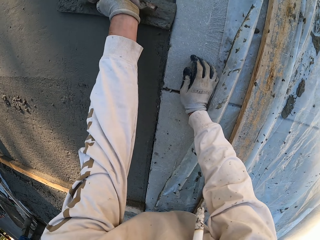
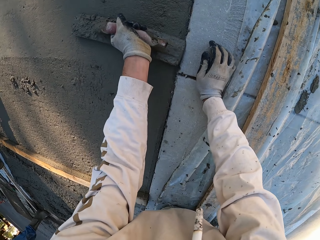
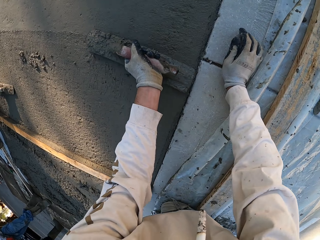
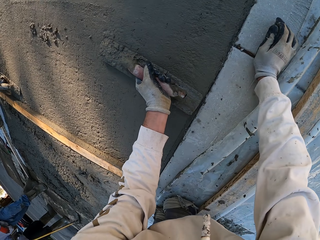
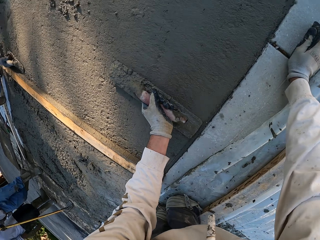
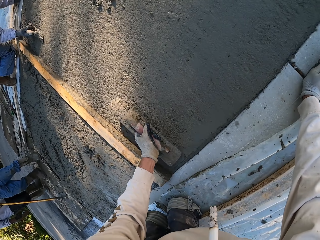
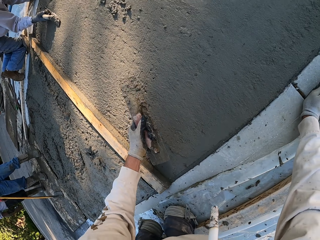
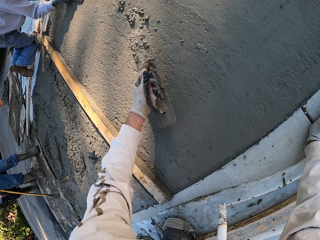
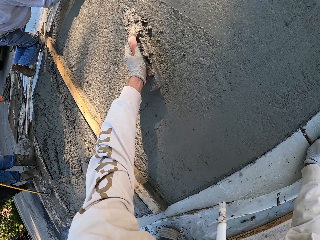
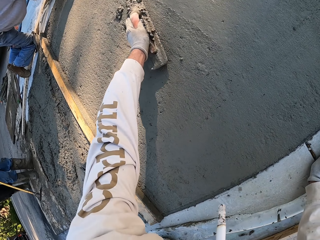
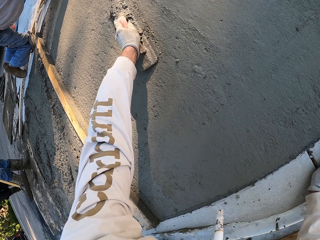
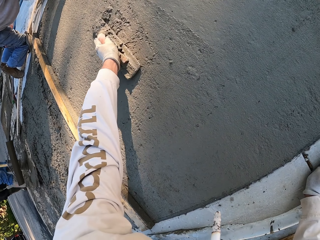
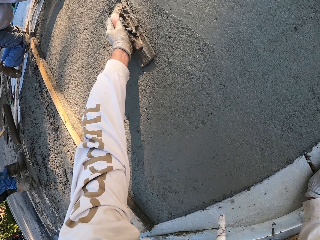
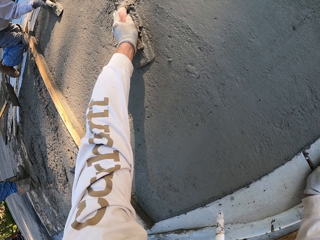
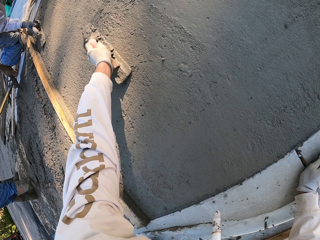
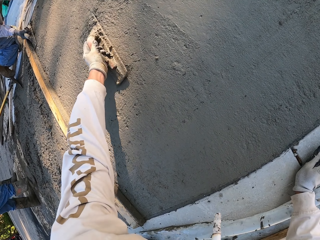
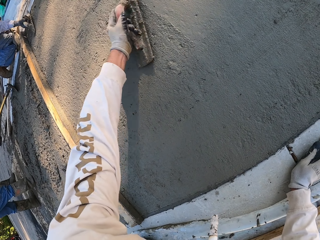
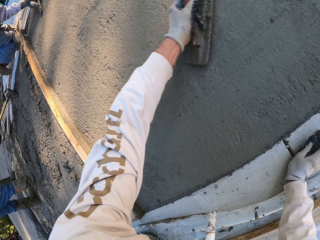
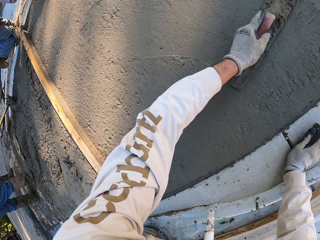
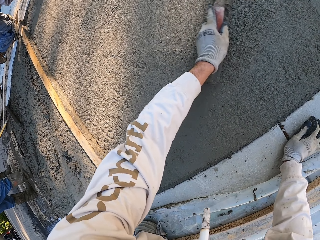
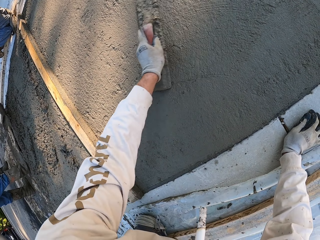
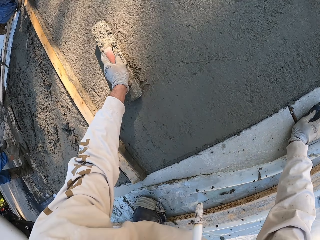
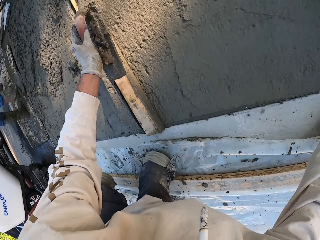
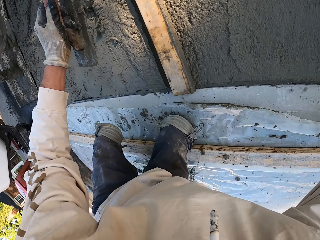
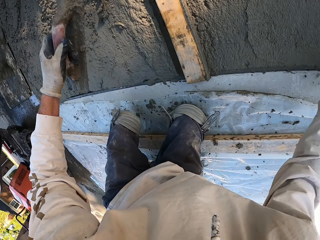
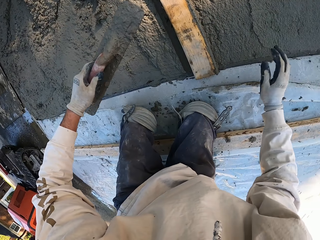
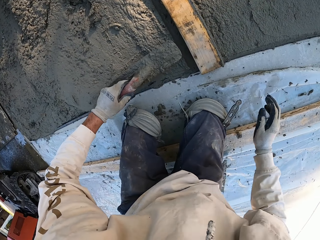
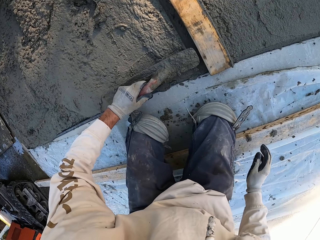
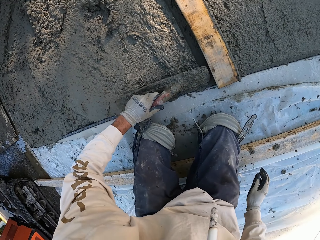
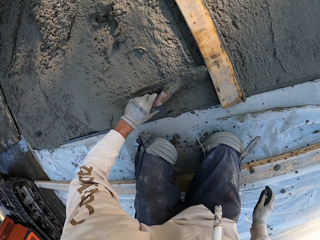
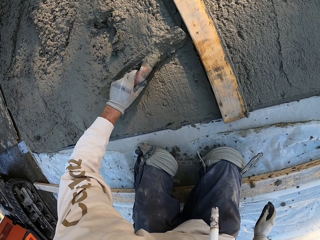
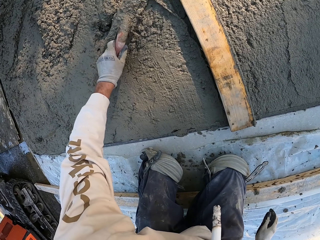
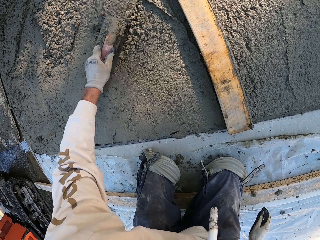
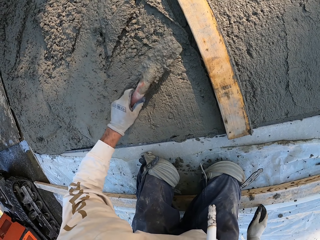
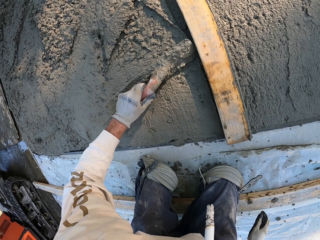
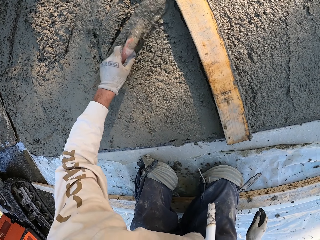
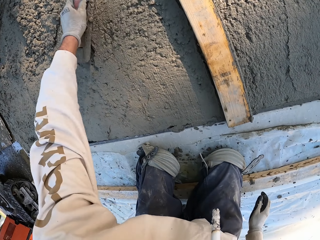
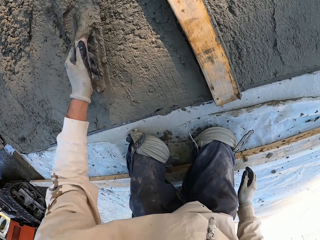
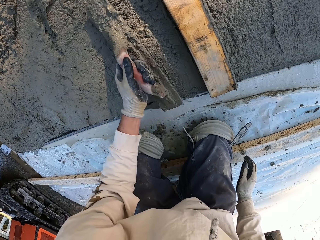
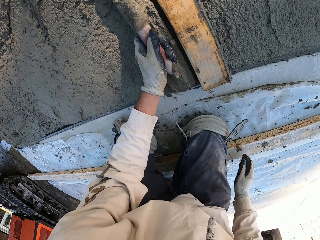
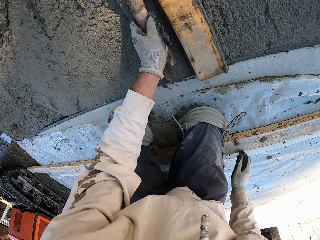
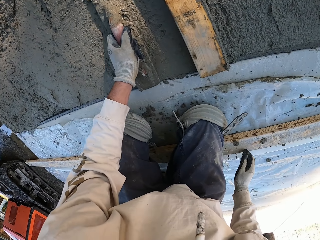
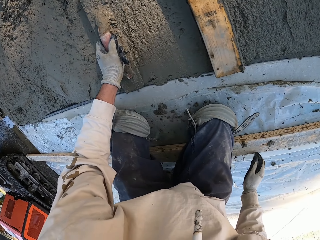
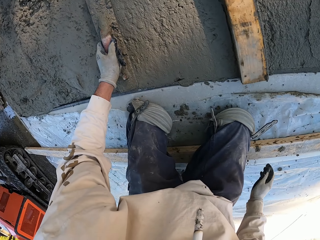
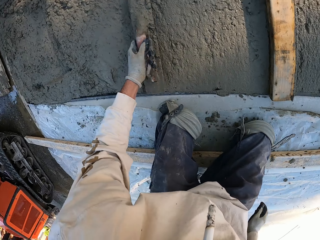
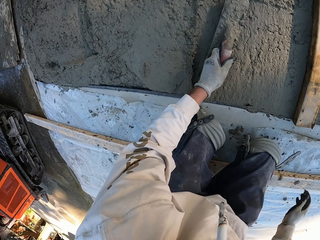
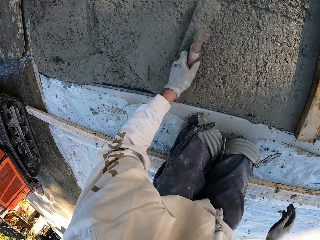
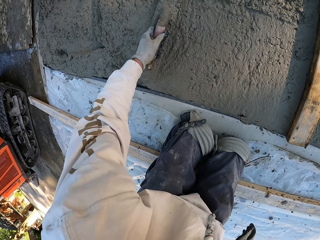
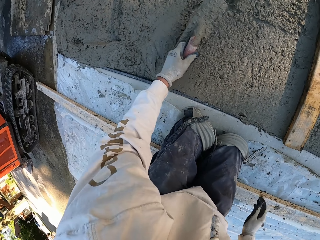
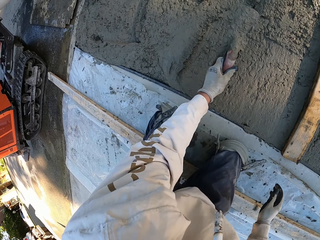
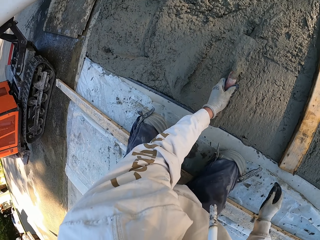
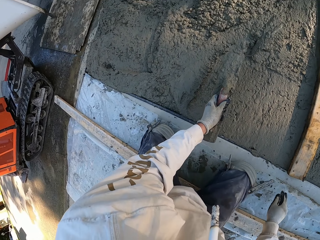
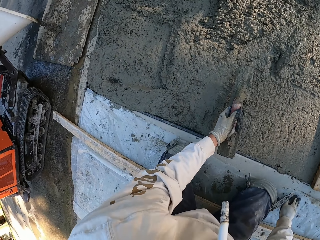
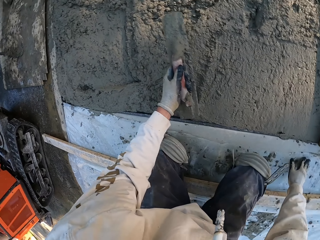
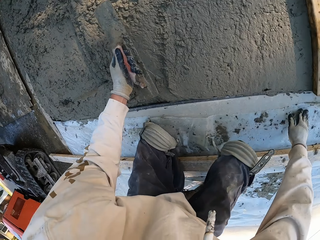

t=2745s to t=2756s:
A man plasters with a concrete float. The man uses a screed to flatten the cement. The camera wearer uses the screed to flatten the cement.

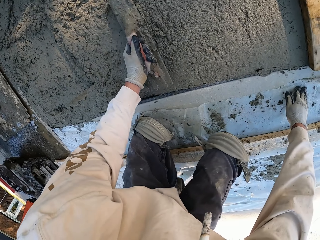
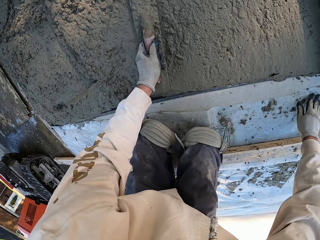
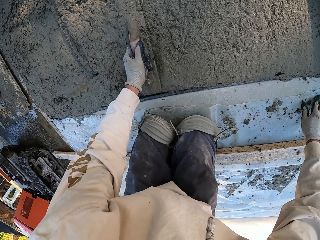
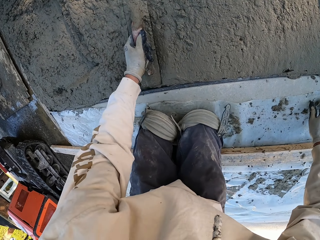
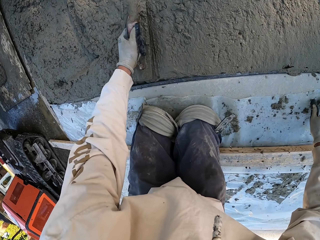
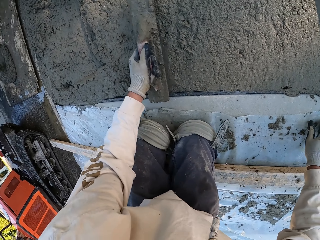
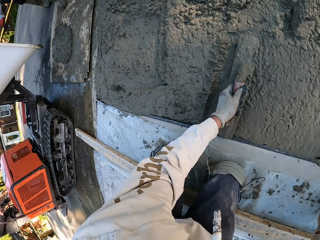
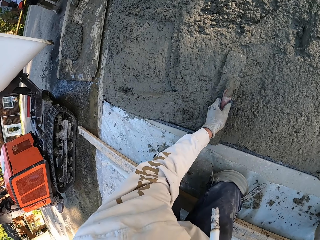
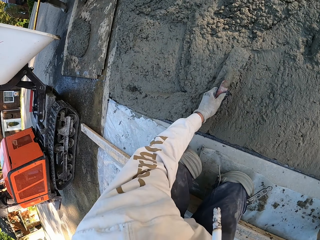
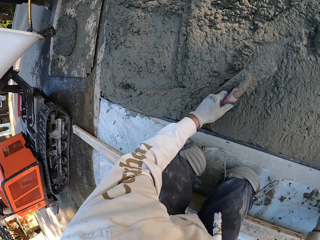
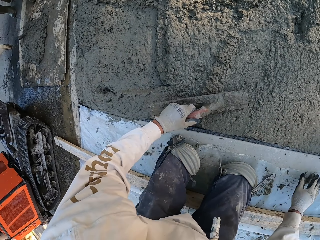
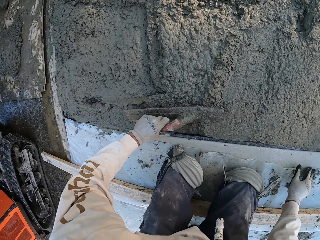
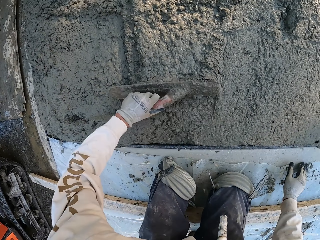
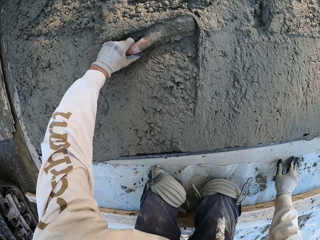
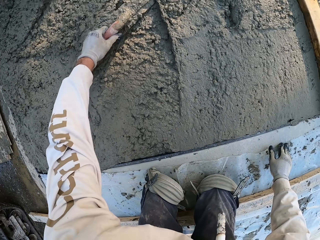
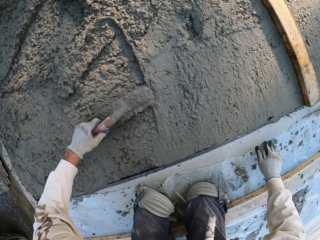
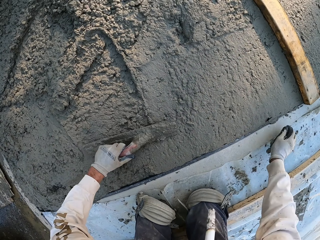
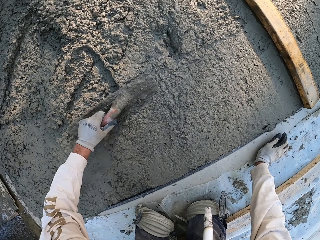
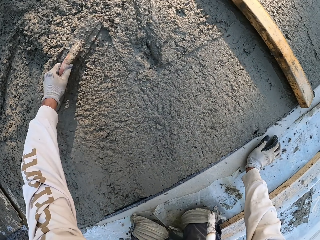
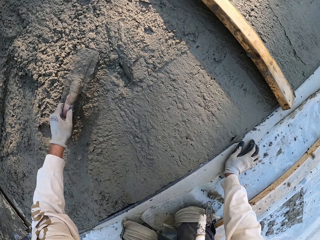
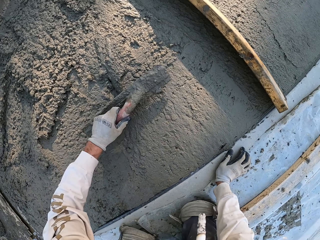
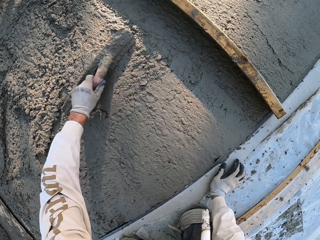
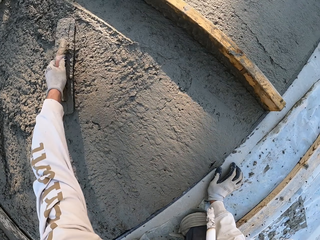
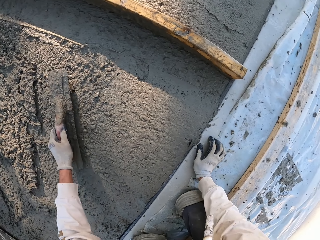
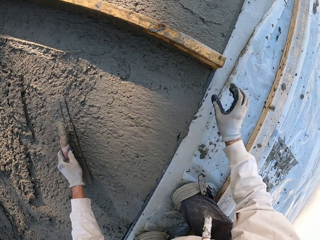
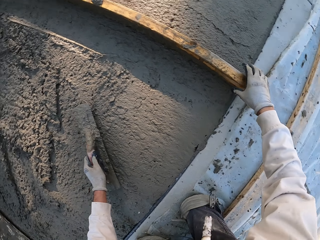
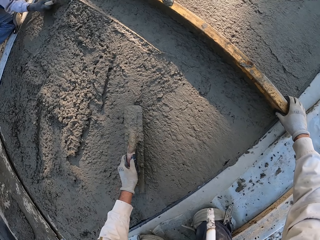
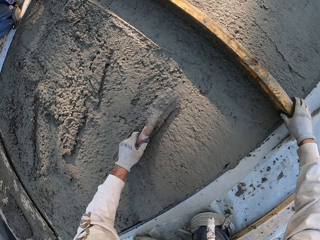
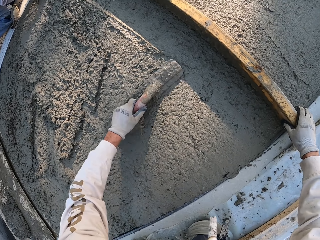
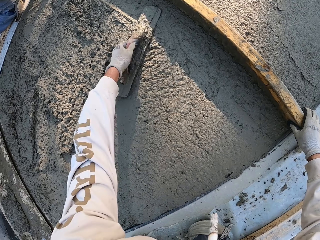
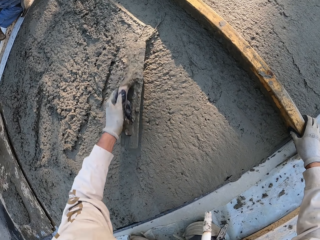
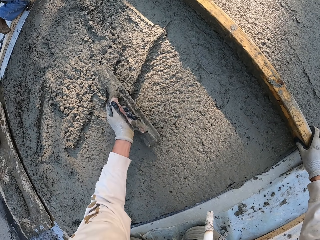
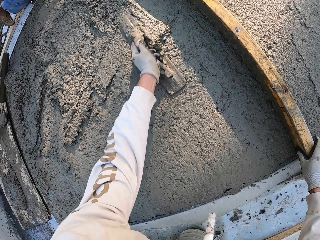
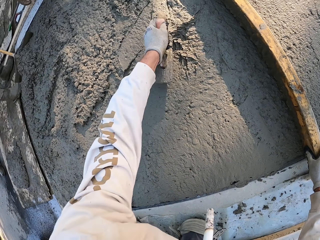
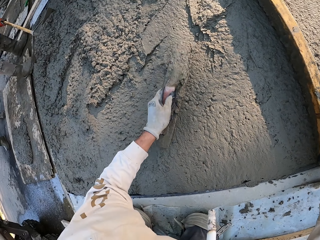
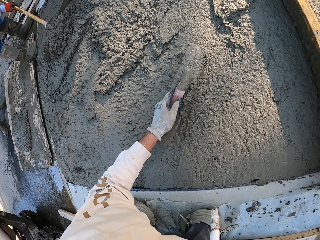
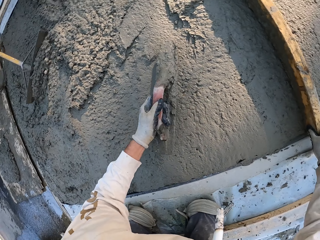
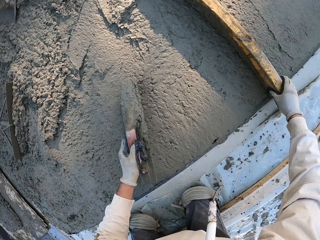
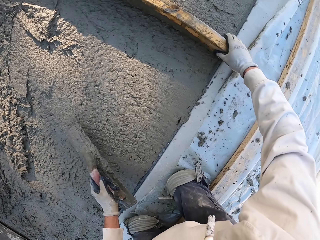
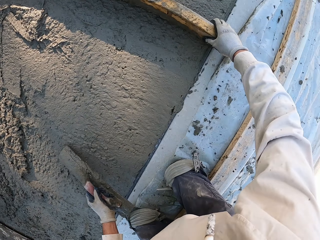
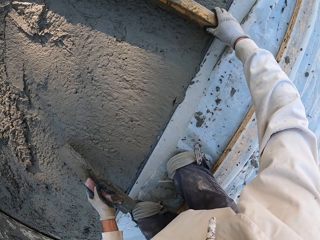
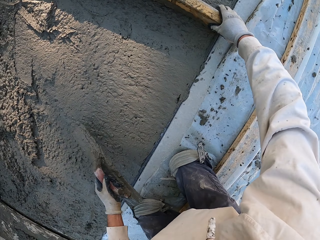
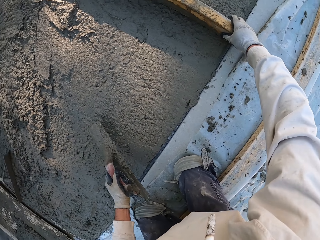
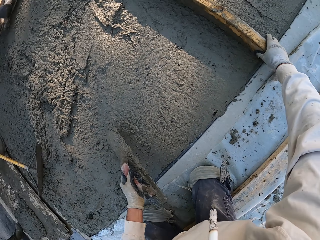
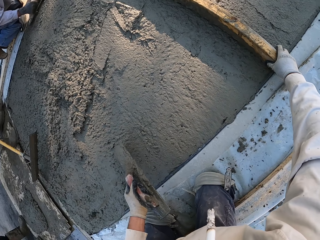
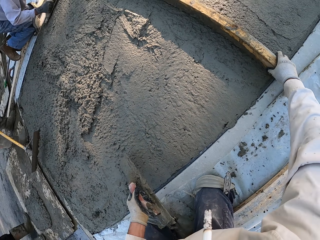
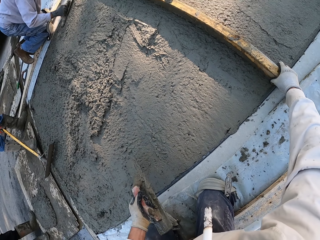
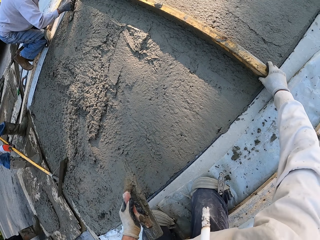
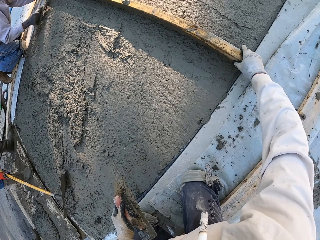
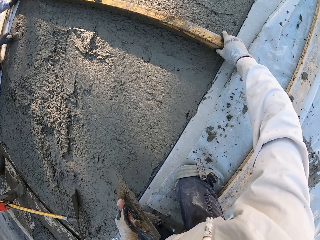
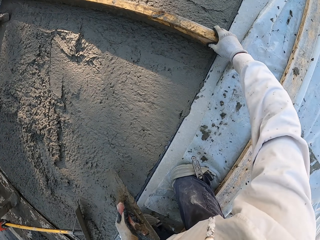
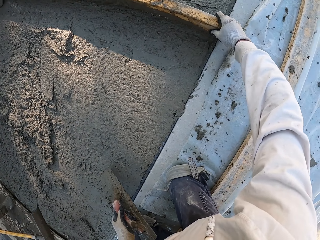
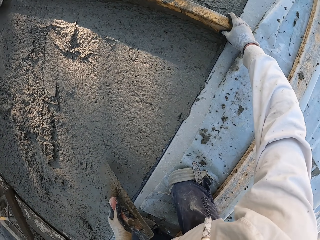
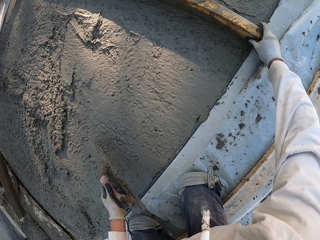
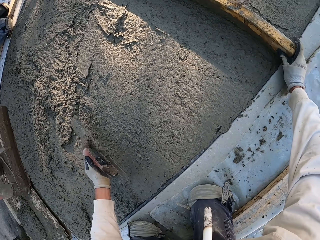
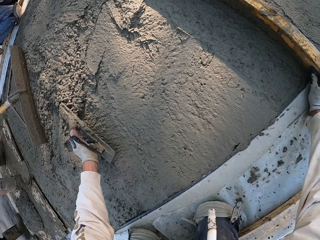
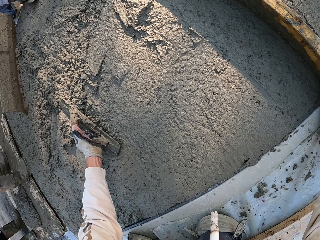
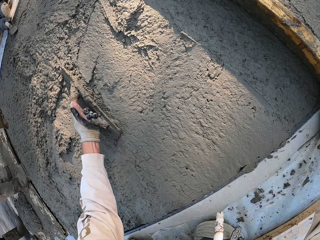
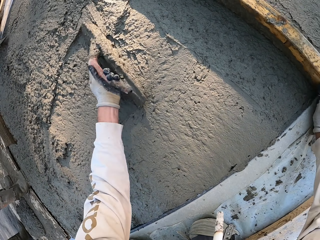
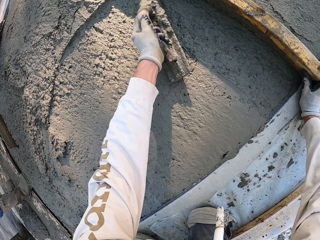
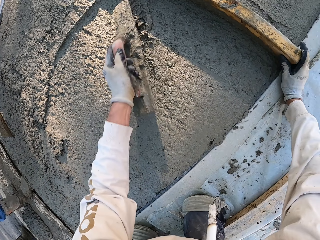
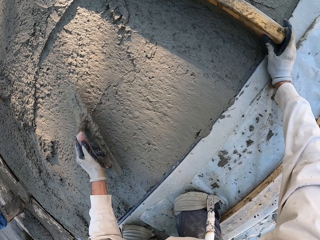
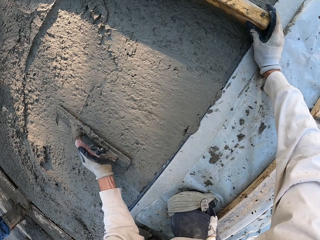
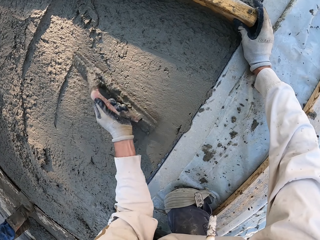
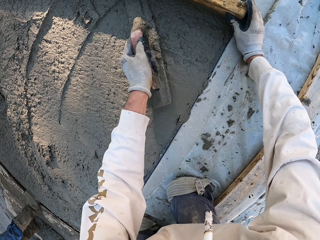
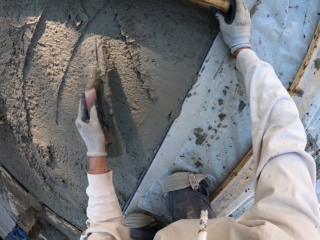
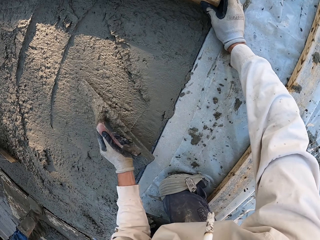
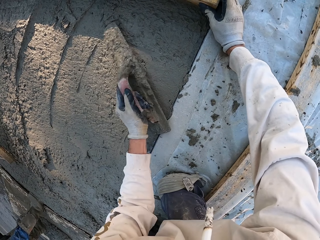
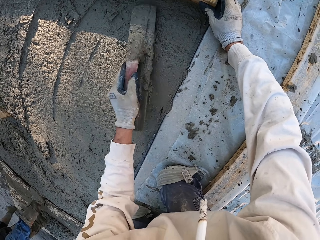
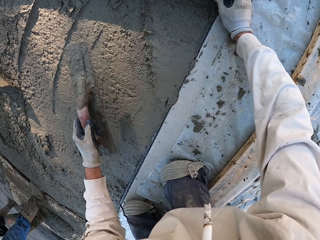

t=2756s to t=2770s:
The camera wearer pushes cement mix with a concrete float. A man slightly moves the wooden screed. The camera wearer uses the screed to flatten the cement. They hold the wood. The man uses a rake to push the cement. The camera wearer uses the screed to flatten the cement. The man uses the rake to push the cement. The camera wearer uses the screed to flatten the cement. They plaster with the concrete float.
